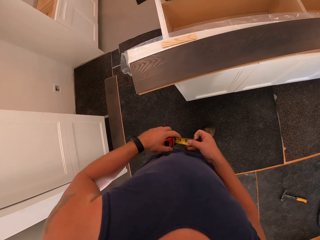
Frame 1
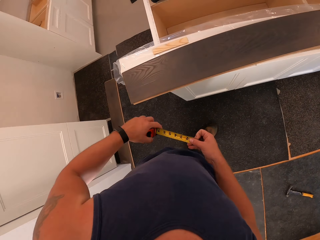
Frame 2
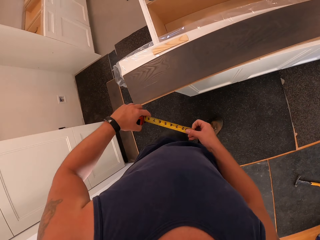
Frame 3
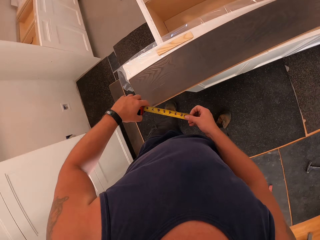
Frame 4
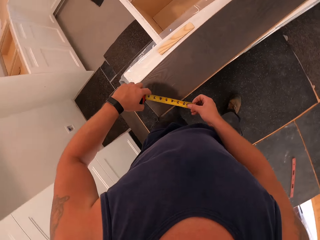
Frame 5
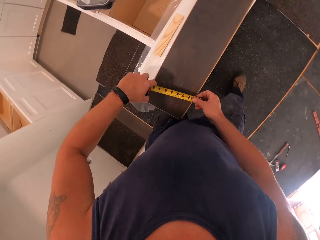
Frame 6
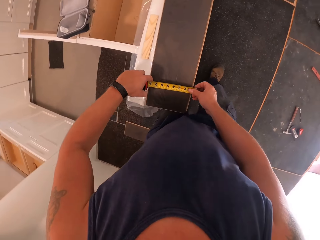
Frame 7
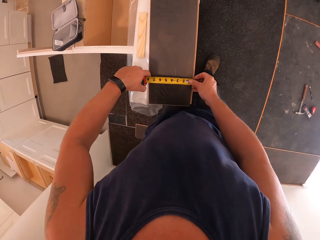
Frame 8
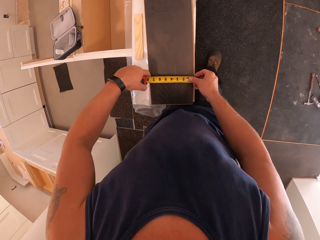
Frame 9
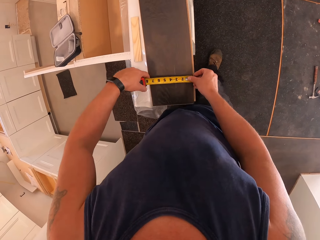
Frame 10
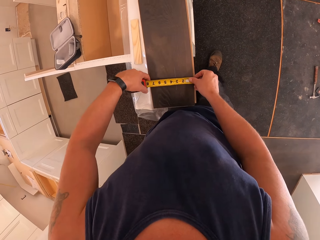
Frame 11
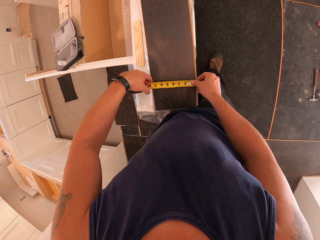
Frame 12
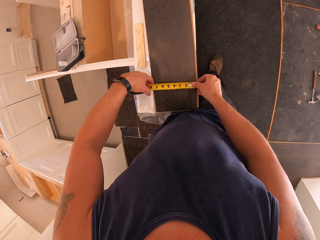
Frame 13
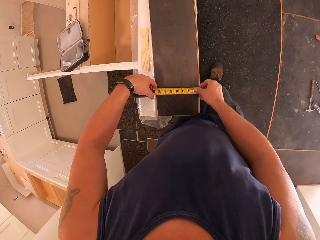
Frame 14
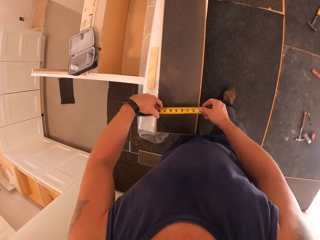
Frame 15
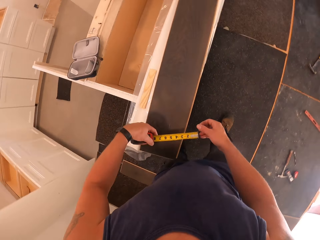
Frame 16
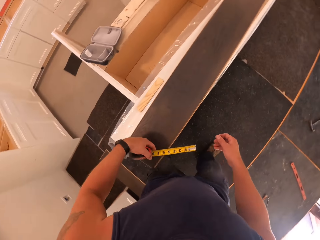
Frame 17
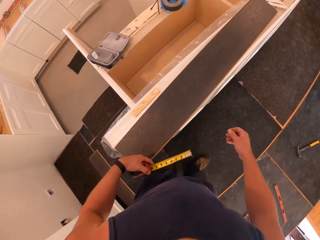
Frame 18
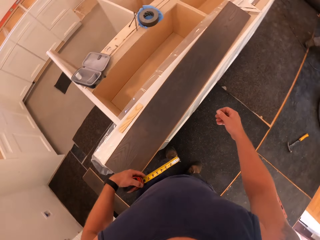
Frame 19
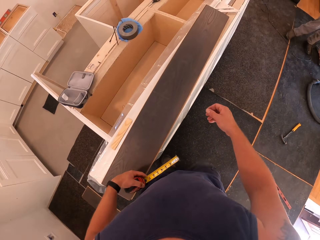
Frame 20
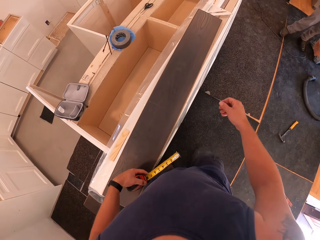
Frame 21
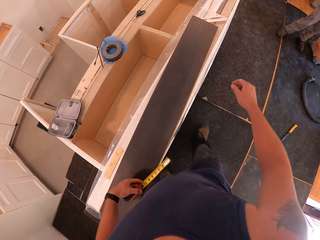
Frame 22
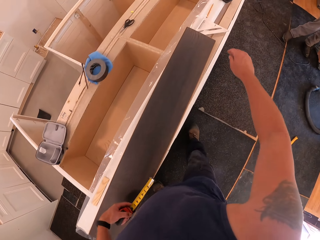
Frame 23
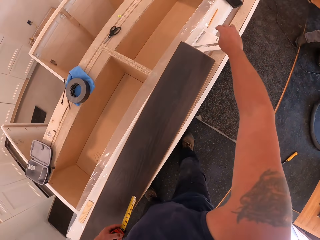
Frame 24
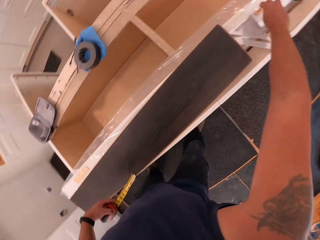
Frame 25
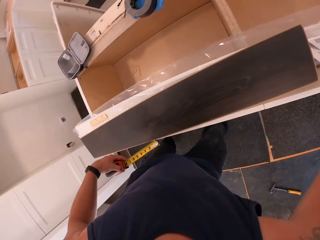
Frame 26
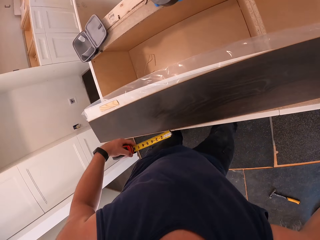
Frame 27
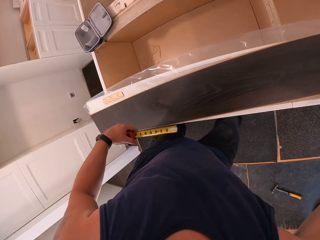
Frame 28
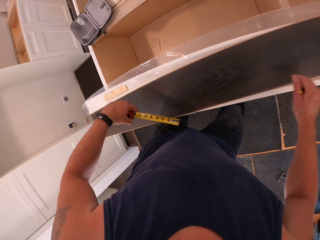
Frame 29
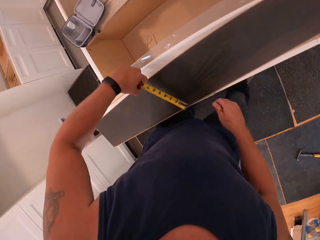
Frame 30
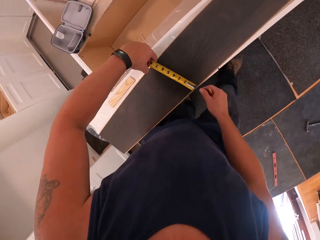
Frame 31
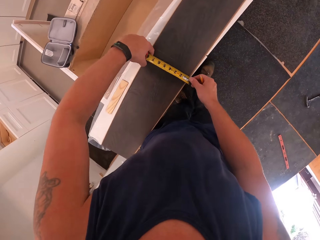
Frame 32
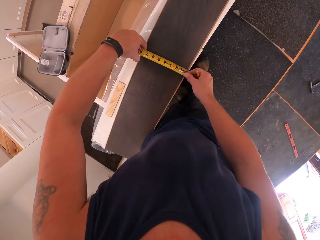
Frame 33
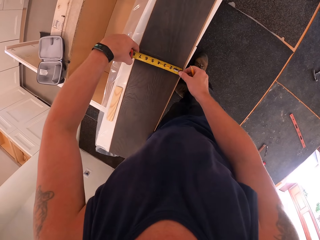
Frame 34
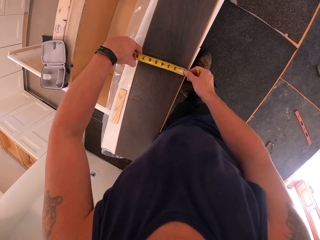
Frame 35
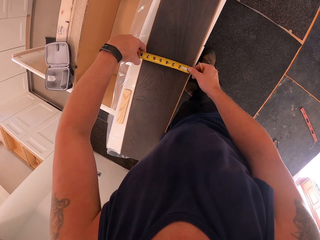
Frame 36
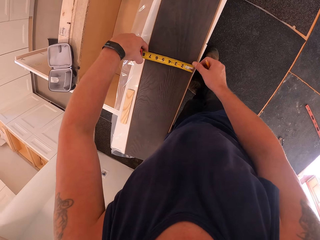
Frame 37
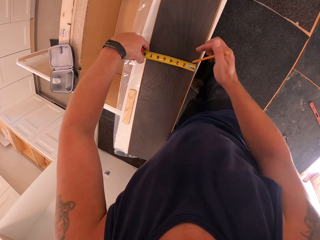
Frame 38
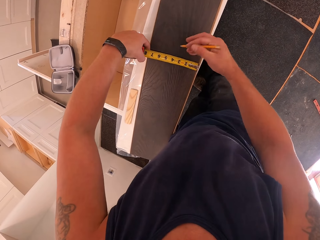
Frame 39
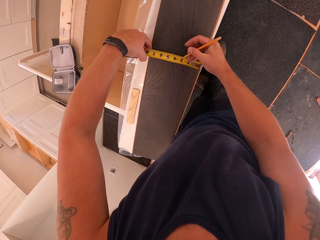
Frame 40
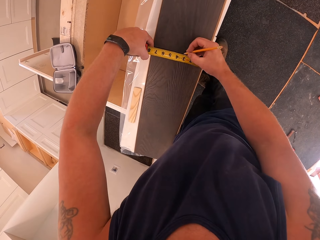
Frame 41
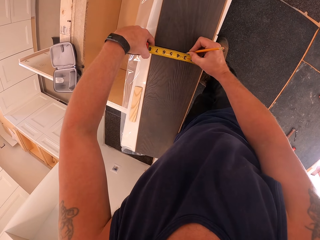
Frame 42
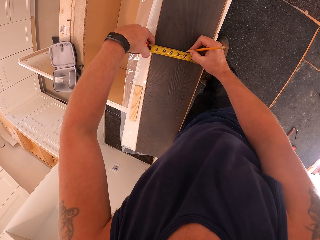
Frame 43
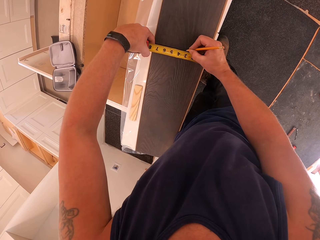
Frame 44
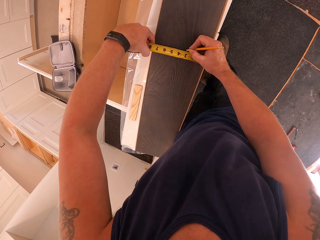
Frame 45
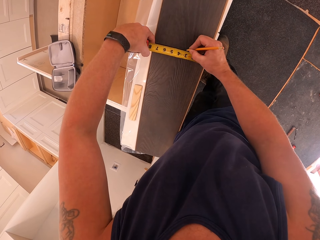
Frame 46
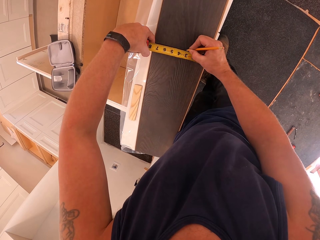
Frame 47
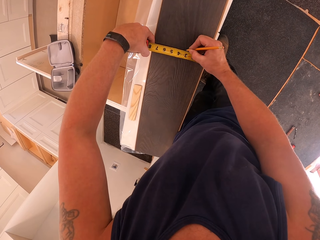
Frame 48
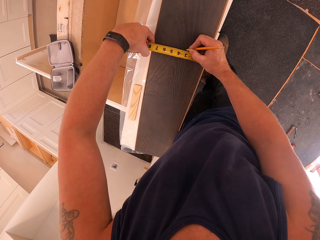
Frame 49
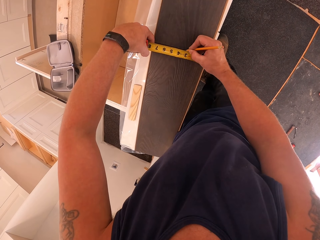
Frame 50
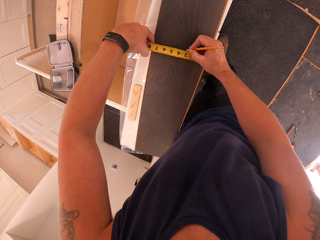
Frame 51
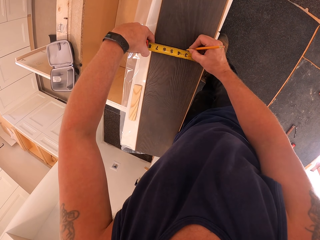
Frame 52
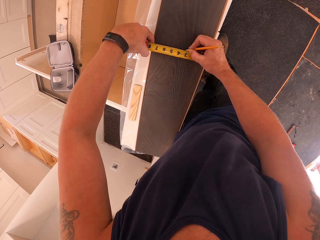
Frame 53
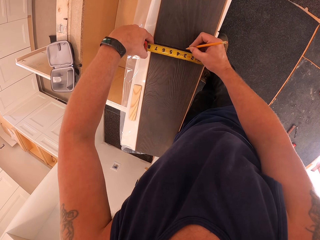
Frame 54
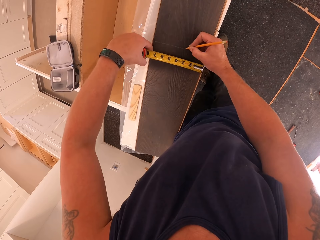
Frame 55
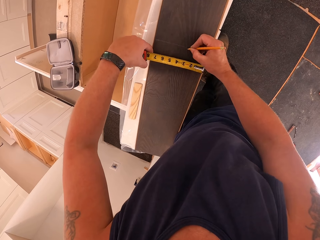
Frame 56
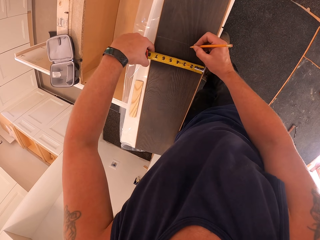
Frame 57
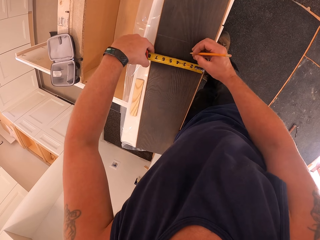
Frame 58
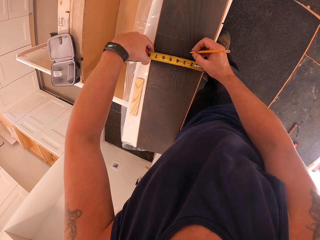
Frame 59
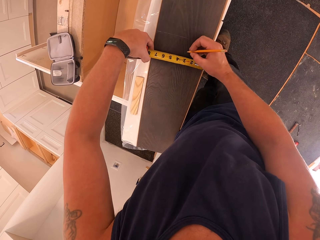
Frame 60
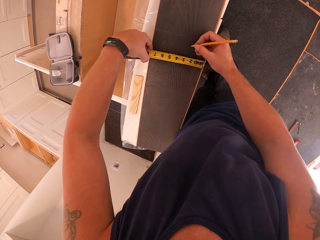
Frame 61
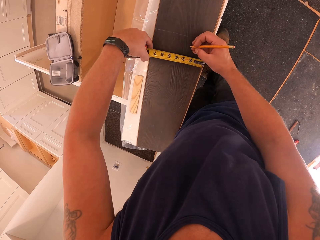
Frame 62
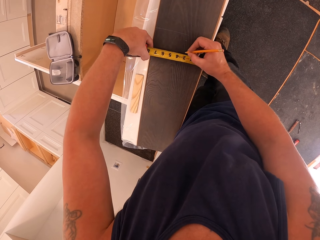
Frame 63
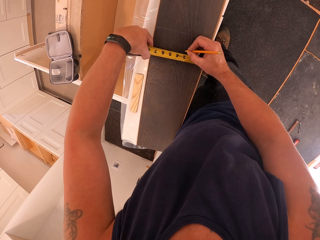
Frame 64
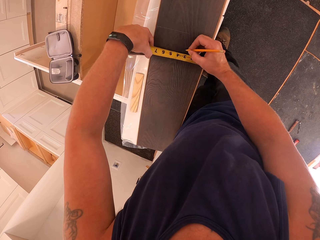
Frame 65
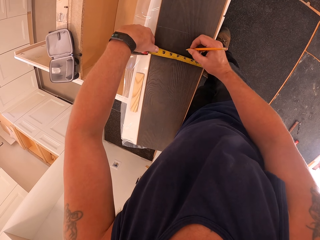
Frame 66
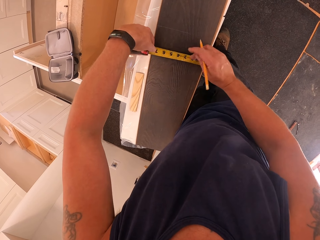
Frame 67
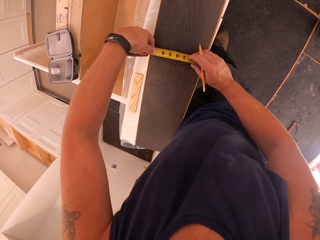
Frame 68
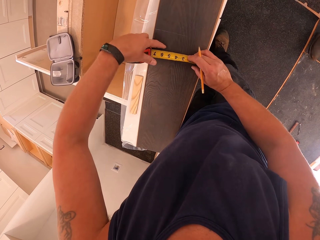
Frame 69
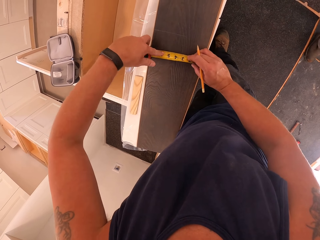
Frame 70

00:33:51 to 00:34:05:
The camera wearer pulls out the retractable tape with the right hand. They turn around and move towards the cabinet. They measure the board or wood with the retractable tape. They walk beside the cabinet. They pick the pencil from the white wood on the shelf with the right hand. They measure the wood. They place the retractable tape on the board with the right hand. They mark a point on the board with the pencil. They move the tape measure.

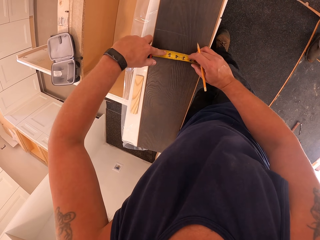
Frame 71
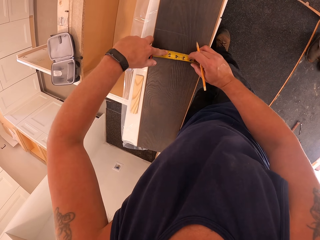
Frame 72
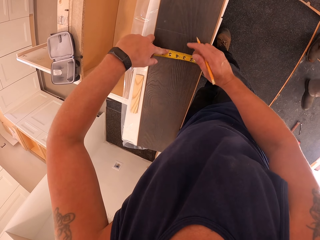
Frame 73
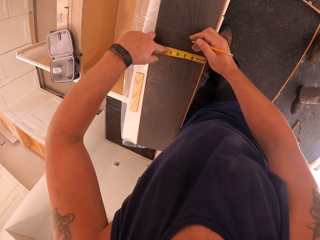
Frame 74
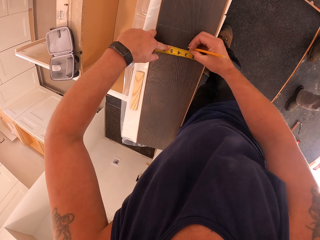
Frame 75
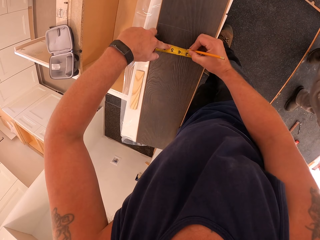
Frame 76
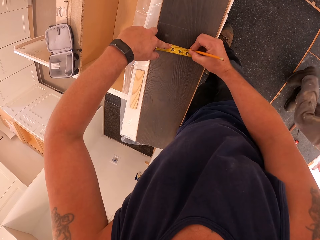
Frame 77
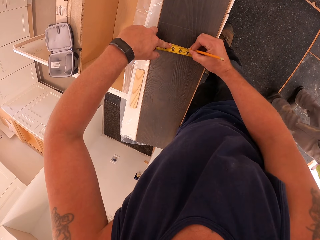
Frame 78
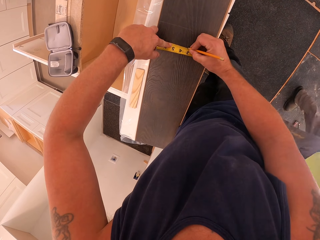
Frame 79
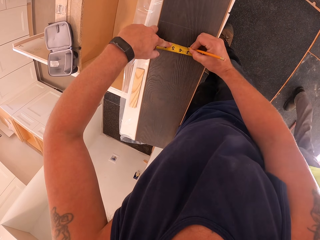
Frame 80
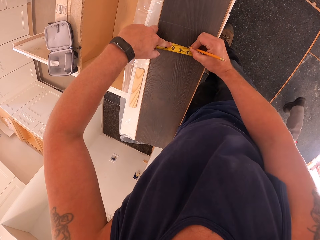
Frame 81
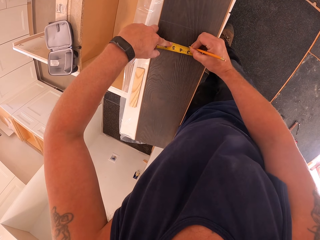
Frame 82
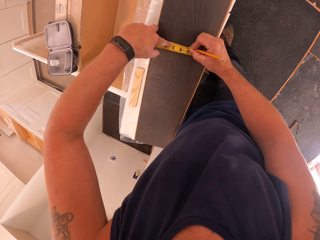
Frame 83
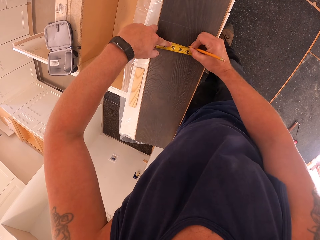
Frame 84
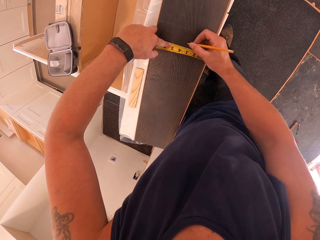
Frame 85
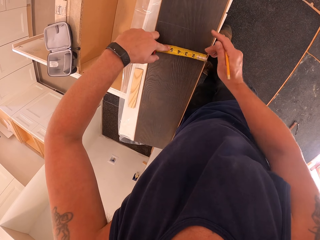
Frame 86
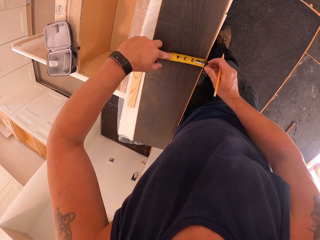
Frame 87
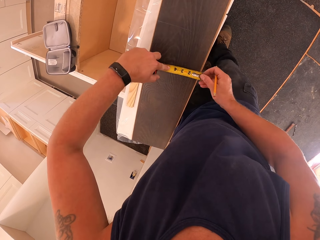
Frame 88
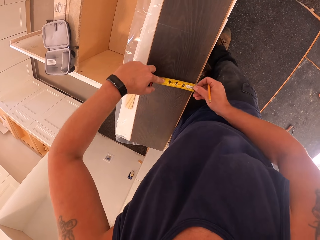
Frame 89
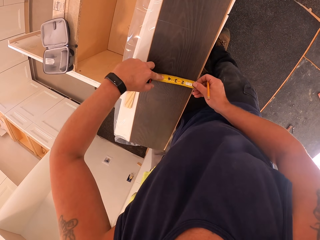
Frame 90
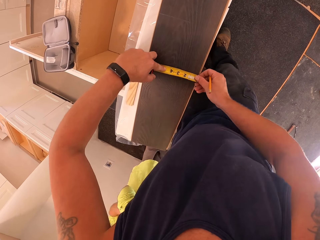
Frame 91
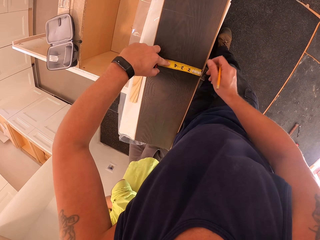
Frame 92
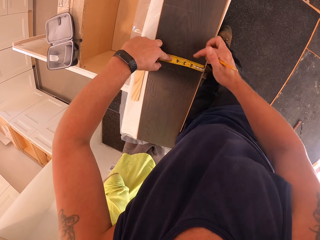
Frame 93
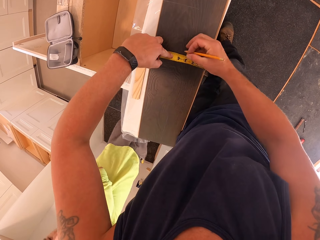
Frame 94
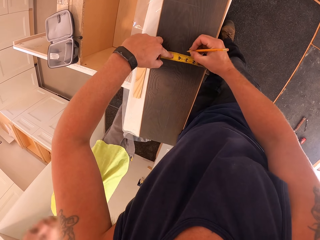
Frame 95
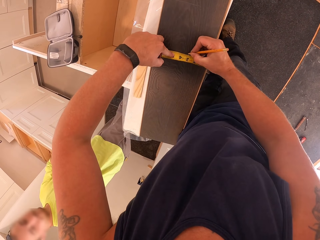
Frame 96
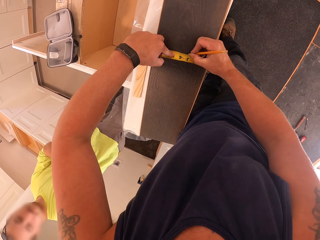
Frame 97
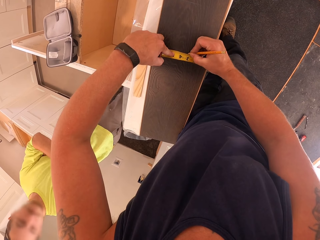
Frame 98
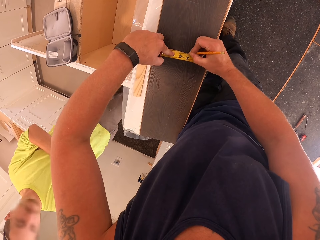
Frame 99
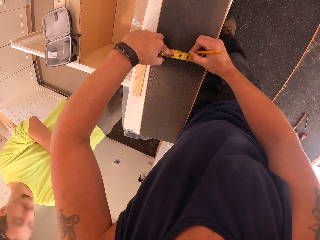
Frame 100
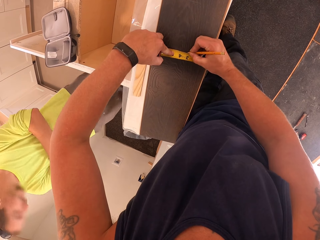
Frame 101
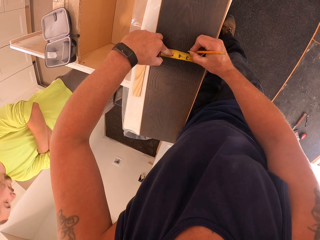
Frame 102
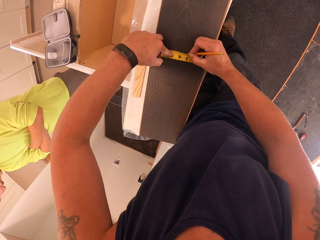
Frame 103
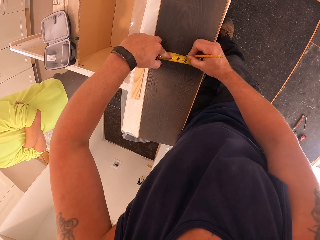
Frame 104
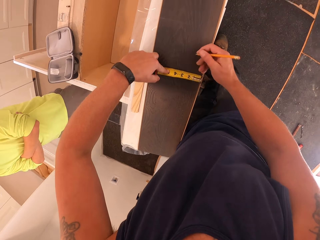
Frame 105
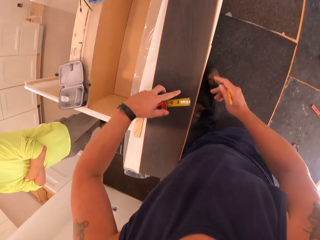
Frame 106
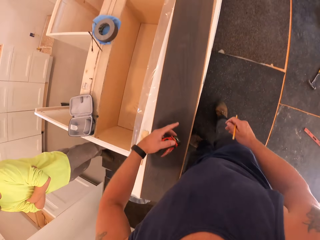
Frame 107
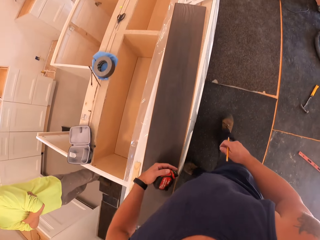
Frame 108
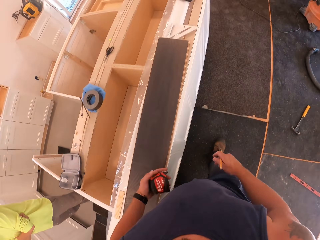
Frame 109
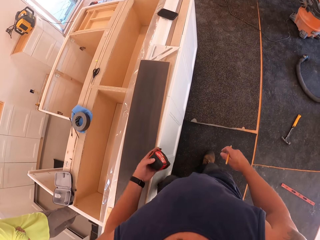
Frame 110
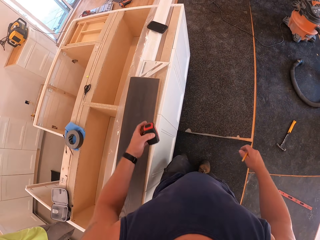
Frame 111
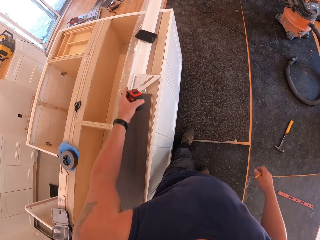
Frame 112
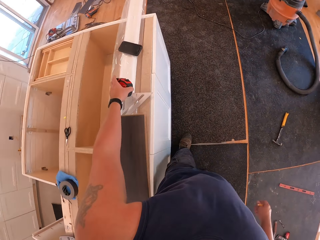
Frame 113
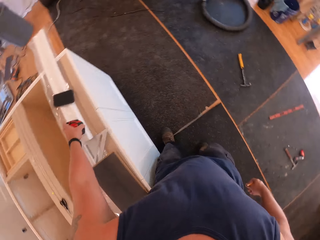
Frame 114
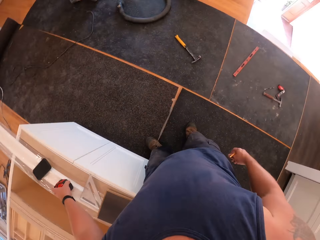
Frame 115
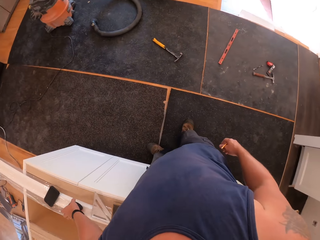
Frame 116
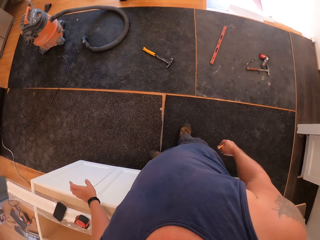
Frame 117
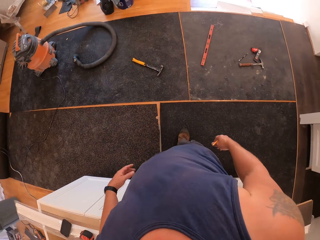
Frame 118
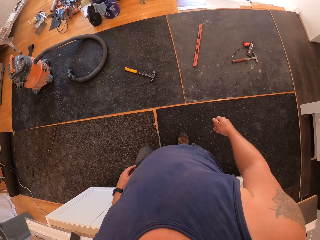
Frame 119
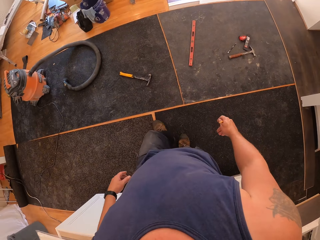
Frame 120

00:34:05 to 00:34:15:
A man walks past the camera wearer. The camera wearer marks the wood. They move the tape measure on the wood. They mark the wood. They walk beside the cabinet. They put the tape measure on the cabinet.
